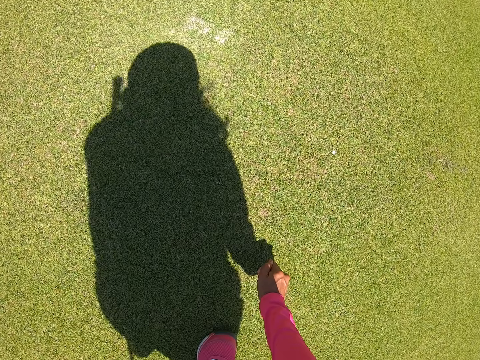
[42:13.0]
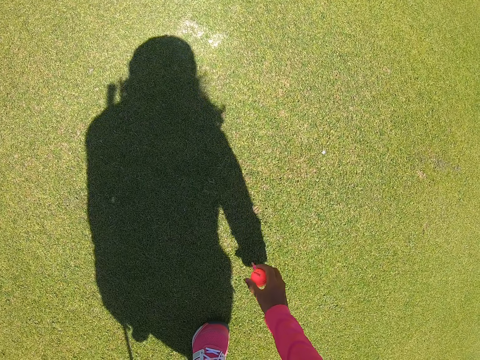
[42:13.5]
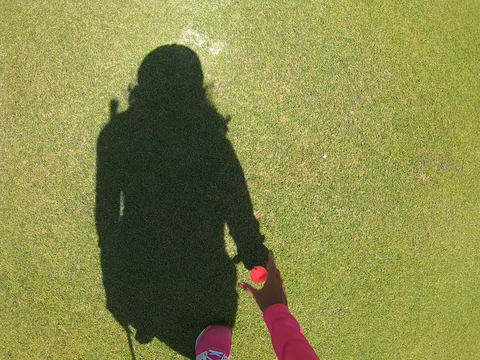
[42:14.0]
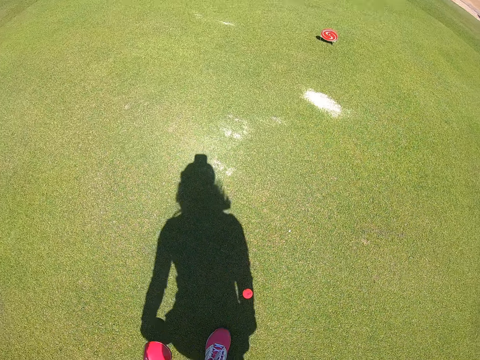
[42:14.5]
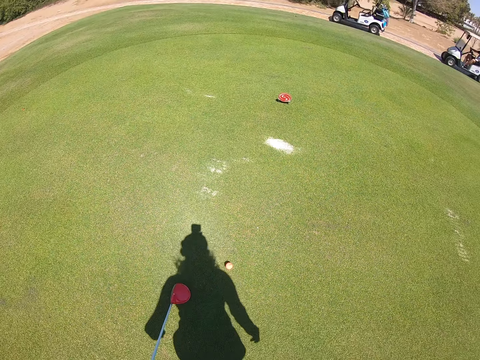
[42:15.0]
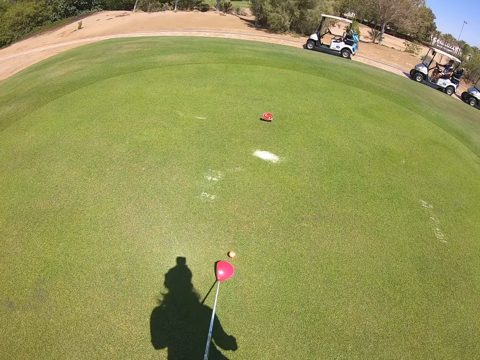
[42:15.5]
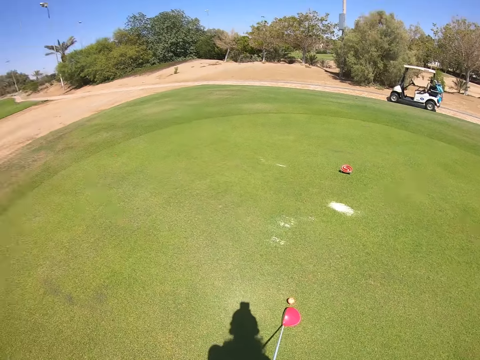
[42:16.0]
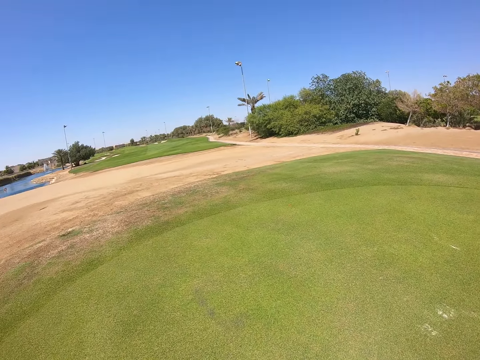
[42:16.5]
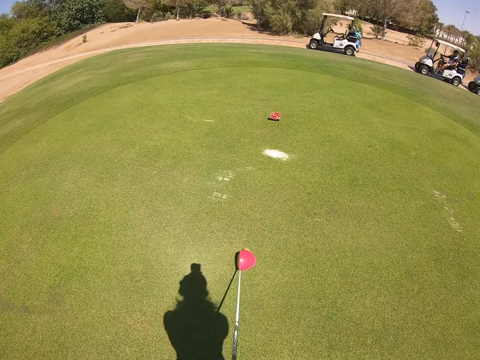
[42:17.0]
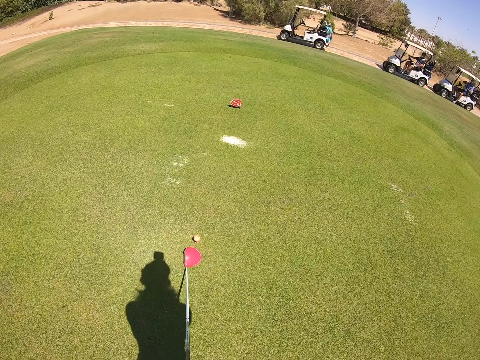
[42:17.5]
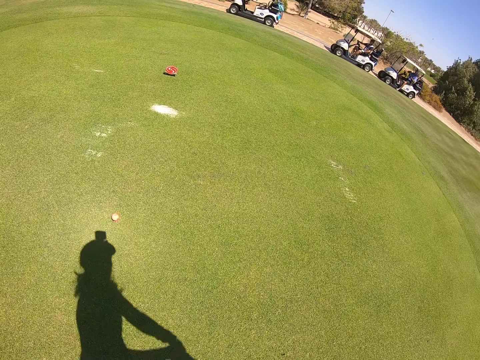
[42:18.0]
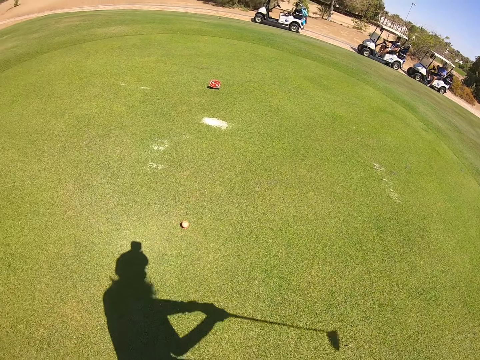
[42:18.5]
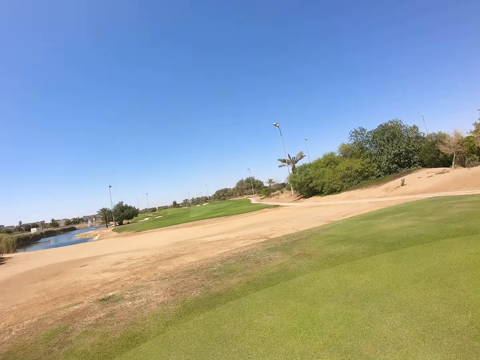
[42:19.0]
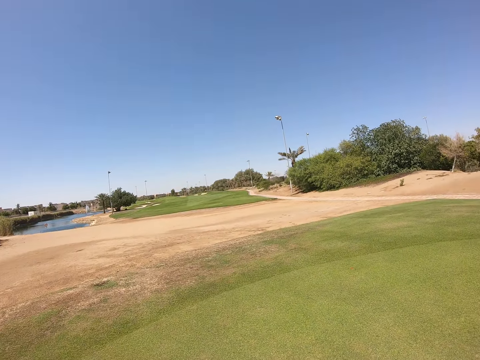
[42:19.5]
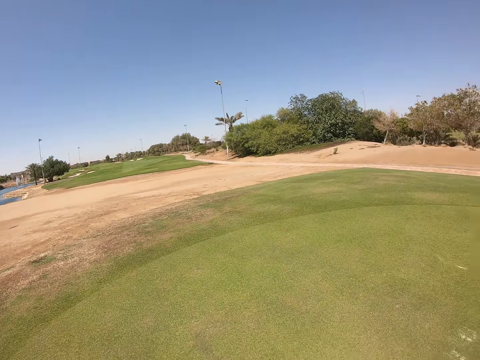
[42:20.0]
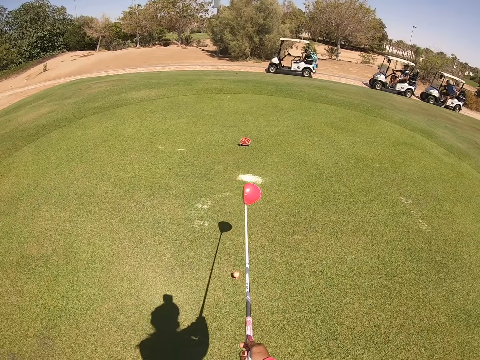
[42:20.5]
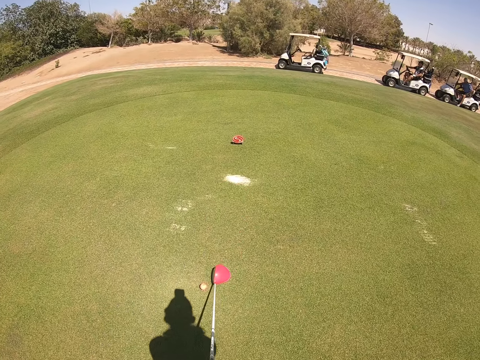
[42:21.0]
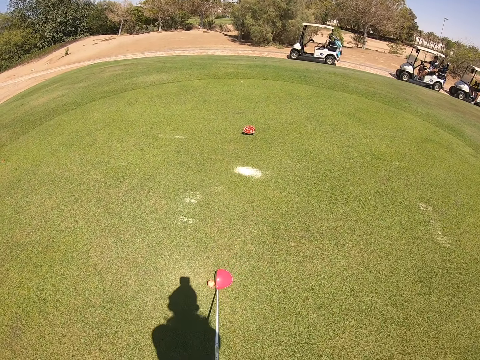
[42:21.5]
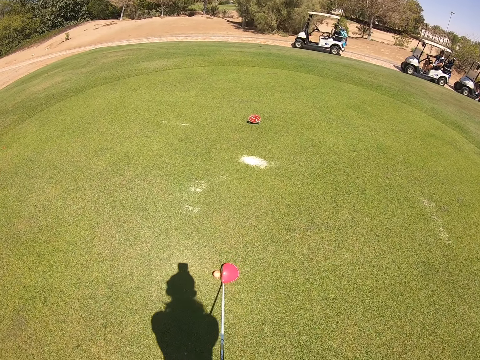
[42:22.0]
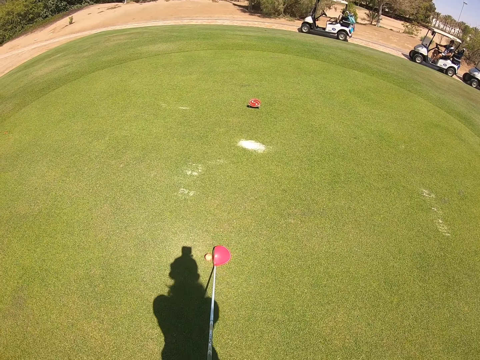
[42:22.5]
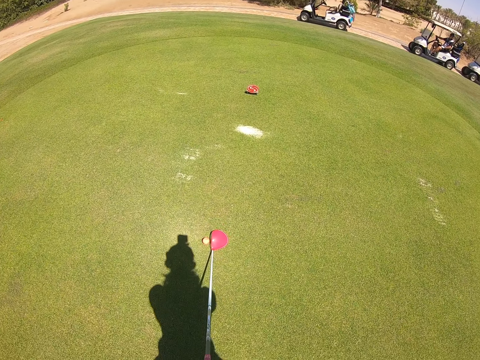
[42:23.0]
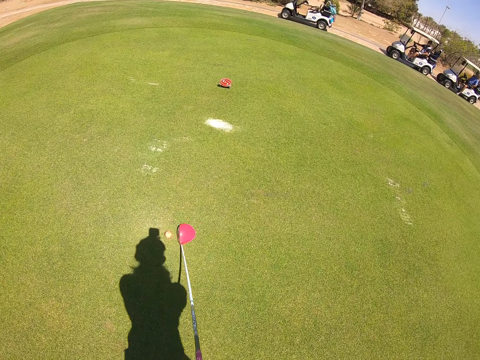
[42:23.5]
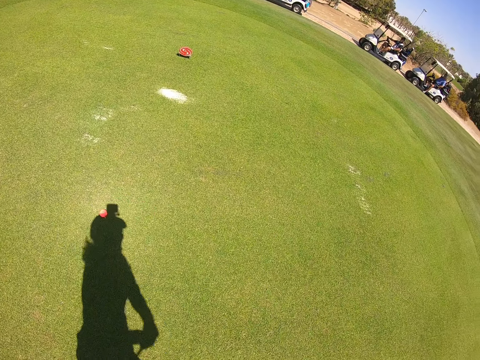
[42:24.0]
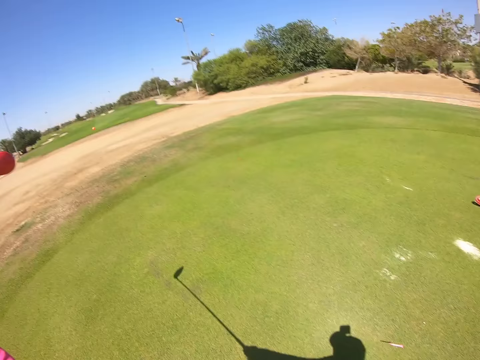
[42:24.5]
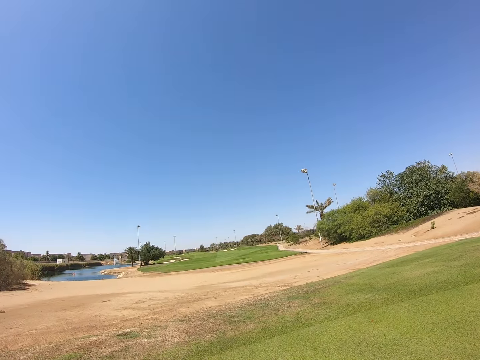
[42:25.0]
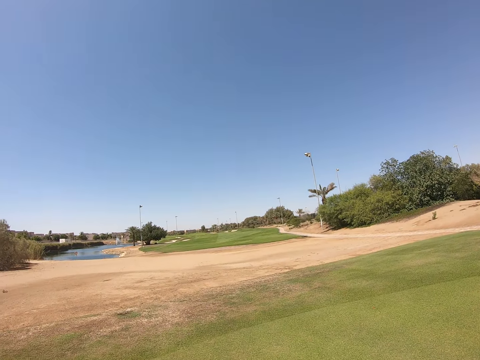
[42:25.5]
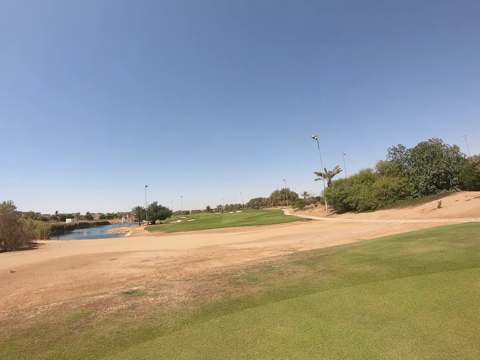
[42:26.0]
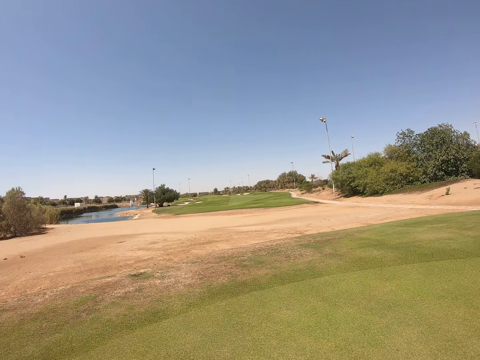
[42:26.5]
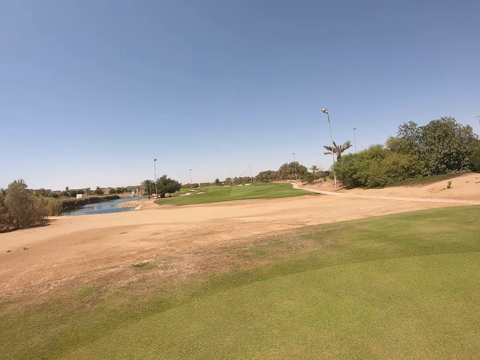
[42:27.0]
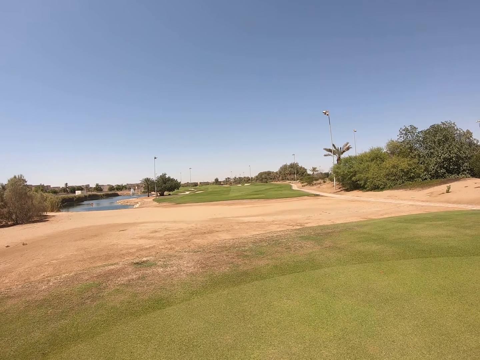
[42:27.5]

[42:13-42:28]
The camera wearer puts the tee down. They put a golf ball on the tee. They play golf. They play golf.

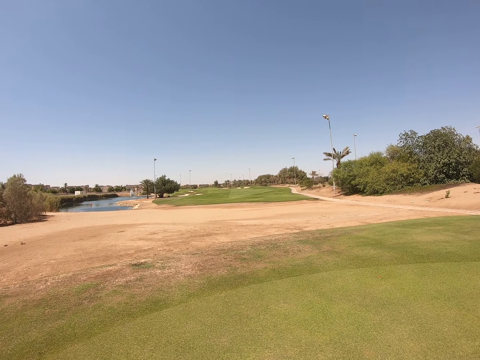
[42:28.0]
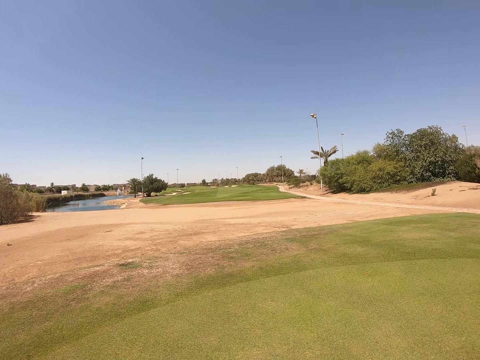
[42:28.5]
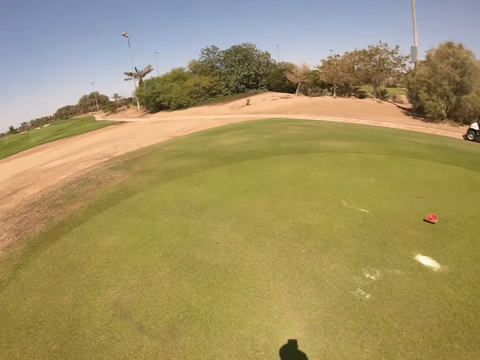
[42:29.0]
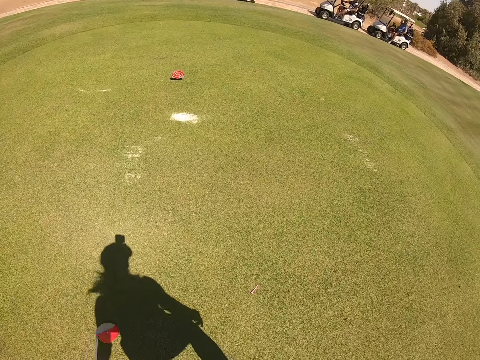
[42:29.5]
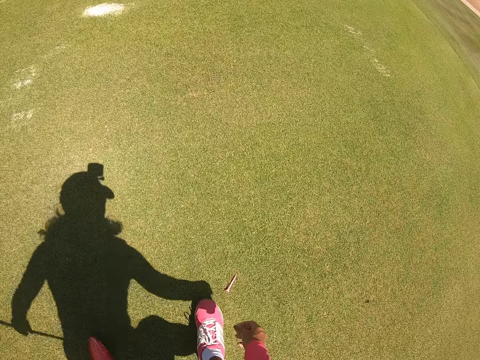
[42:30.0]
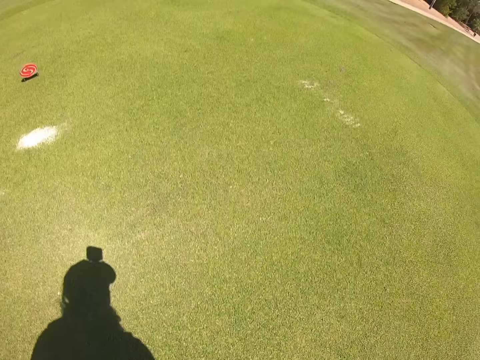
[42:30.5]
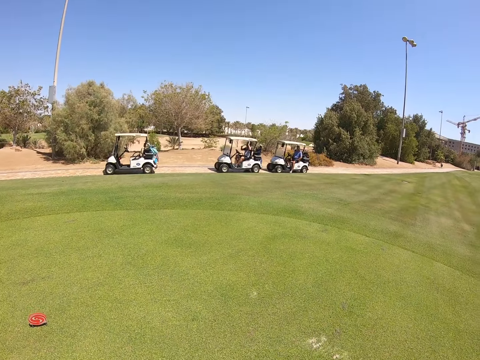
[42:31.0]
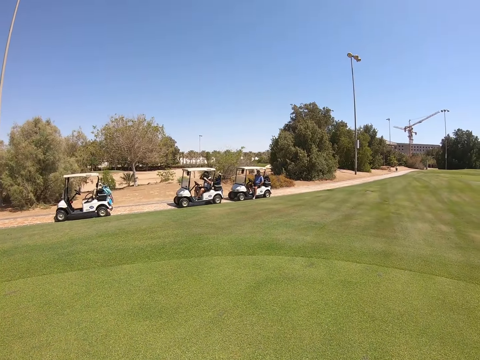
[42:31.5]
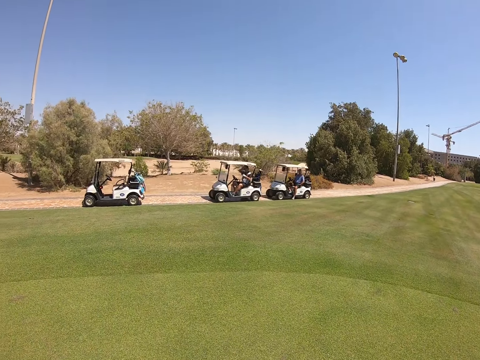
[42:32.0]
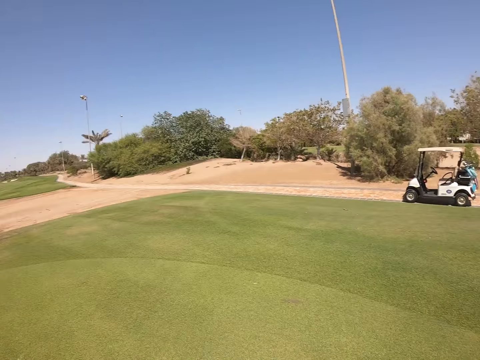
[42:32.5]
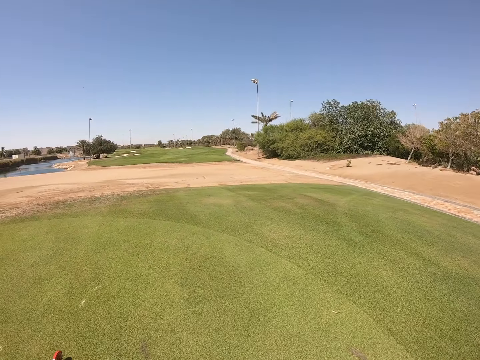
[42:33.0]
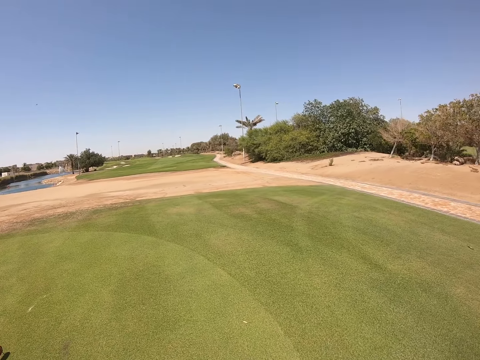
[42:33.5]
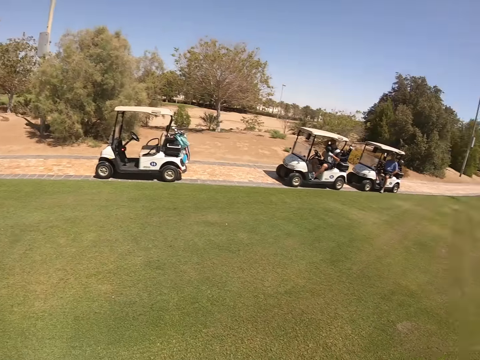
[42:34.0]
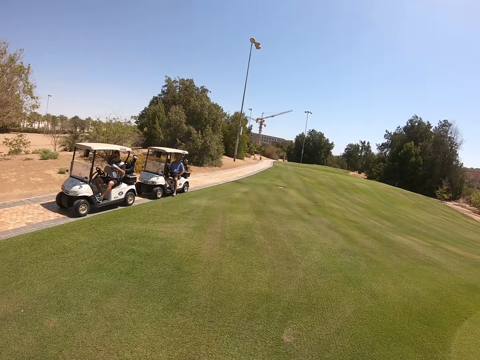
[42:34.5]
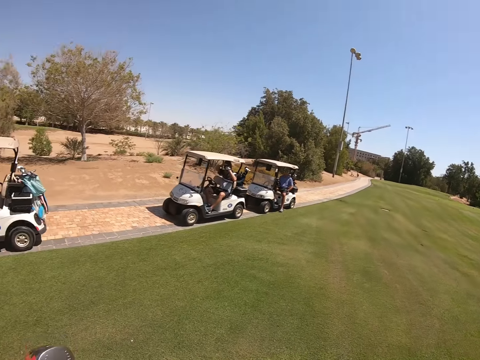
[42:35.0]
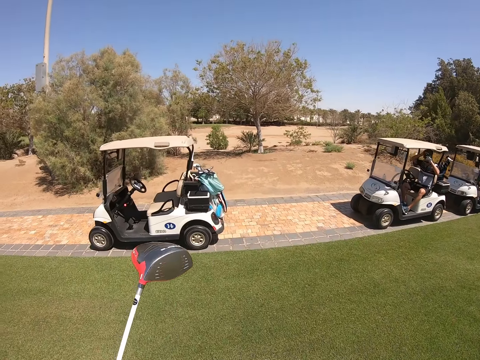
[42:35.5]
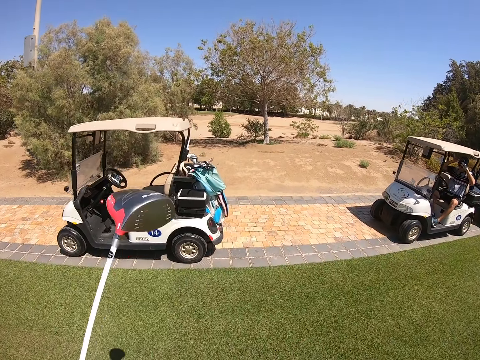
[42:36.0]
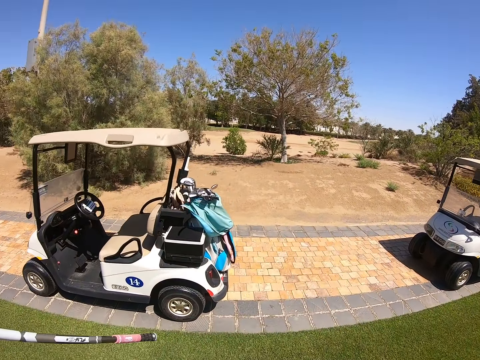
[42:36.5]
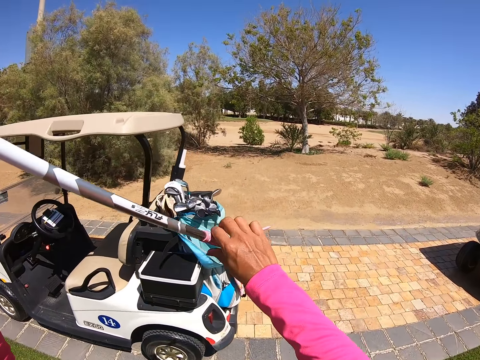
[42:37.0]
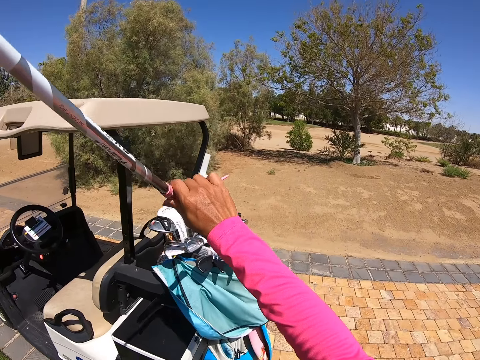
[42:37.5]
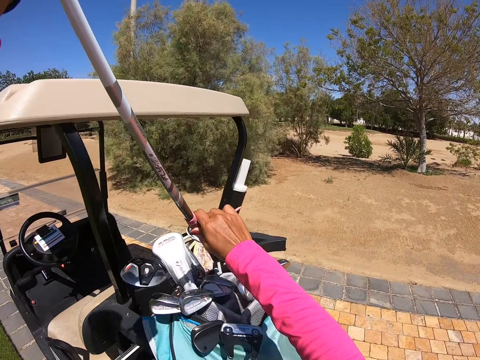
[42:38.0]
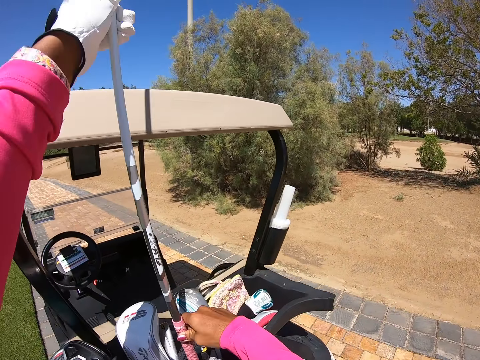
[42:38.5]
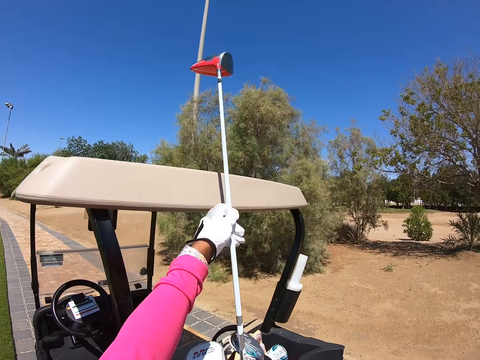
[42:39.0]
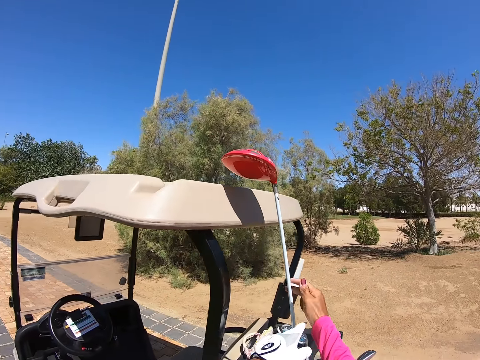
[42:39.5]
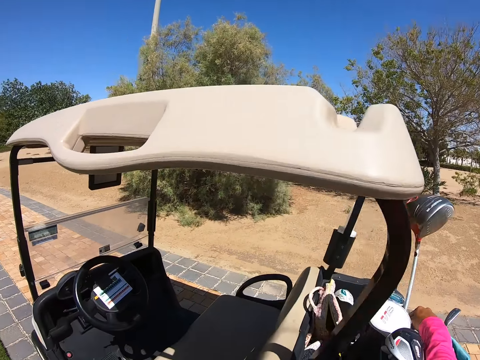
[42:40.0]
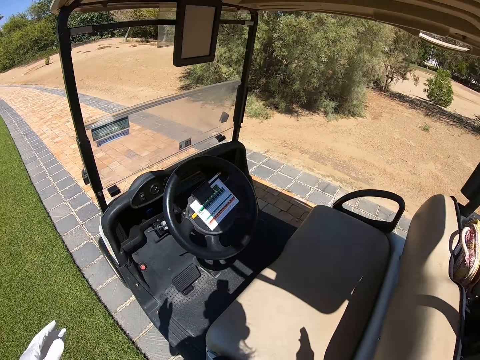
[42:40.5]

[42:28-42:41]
The camera wearer takes the tee. They walk in the golf course. They look around. They put the golf club in the golf cart bag.
